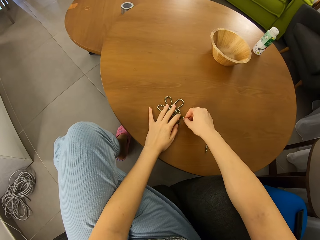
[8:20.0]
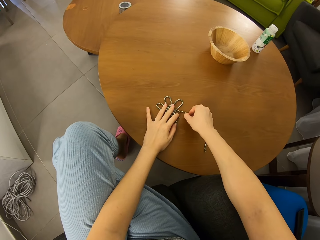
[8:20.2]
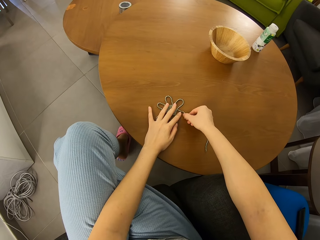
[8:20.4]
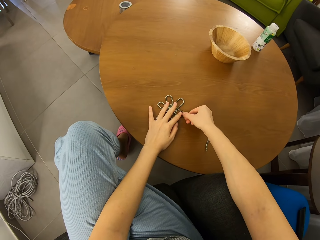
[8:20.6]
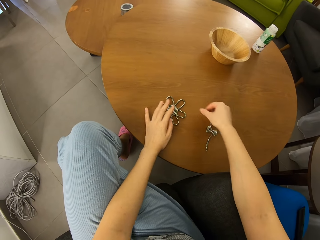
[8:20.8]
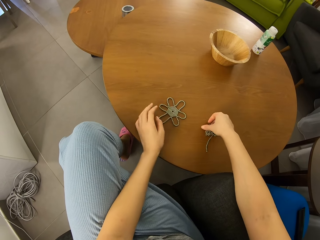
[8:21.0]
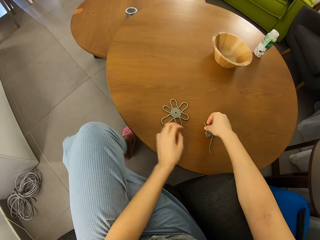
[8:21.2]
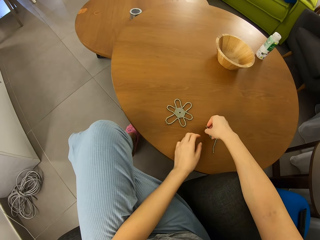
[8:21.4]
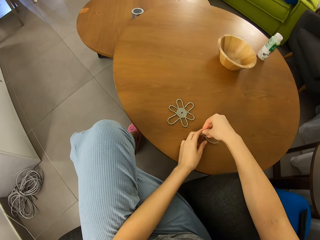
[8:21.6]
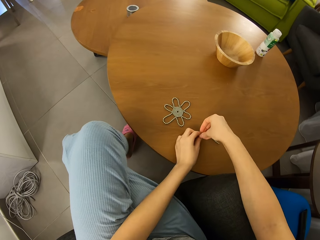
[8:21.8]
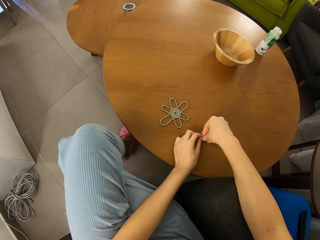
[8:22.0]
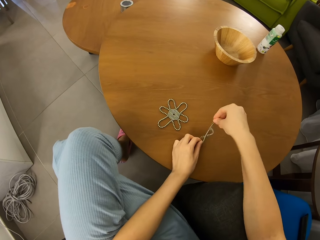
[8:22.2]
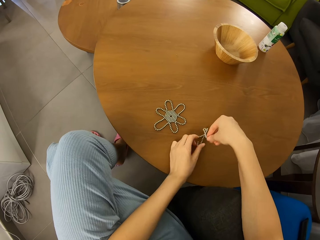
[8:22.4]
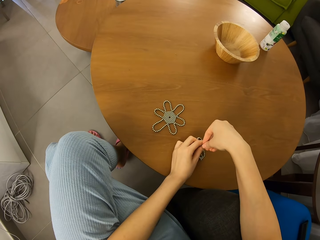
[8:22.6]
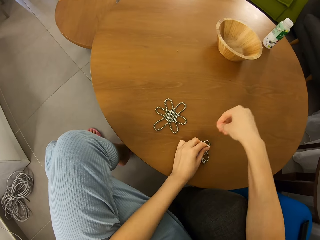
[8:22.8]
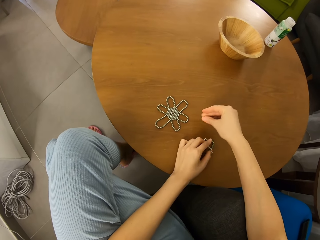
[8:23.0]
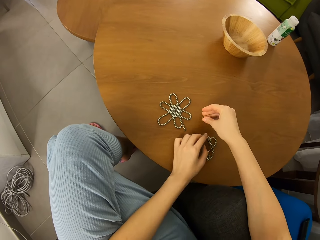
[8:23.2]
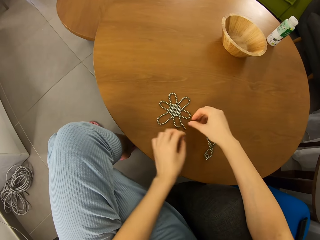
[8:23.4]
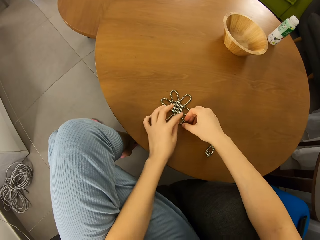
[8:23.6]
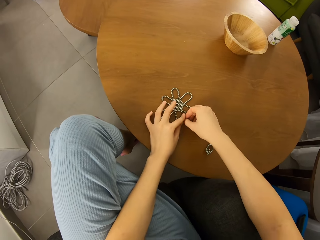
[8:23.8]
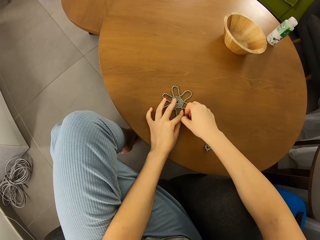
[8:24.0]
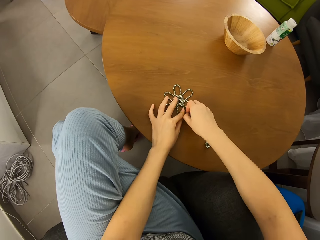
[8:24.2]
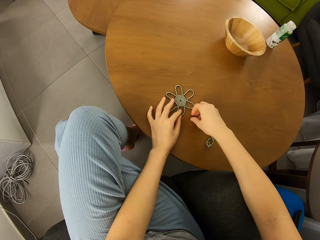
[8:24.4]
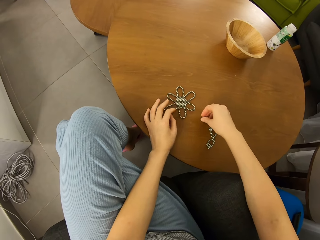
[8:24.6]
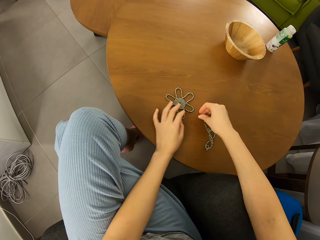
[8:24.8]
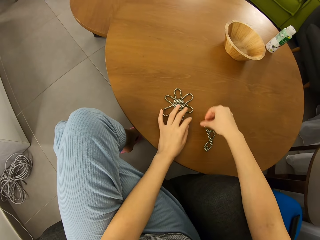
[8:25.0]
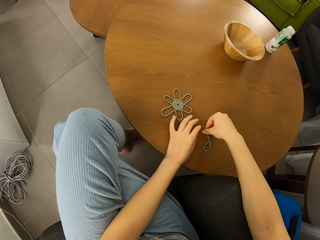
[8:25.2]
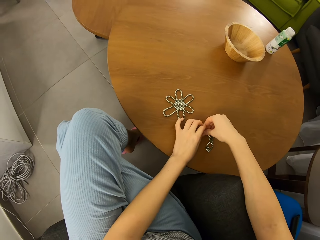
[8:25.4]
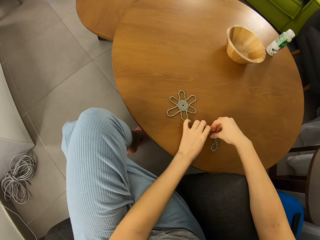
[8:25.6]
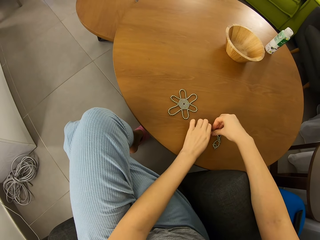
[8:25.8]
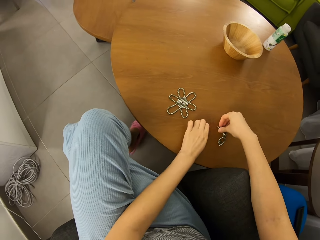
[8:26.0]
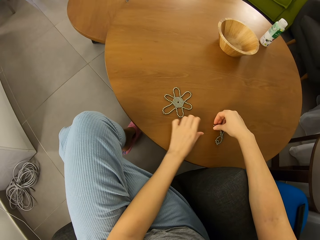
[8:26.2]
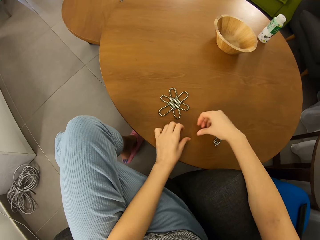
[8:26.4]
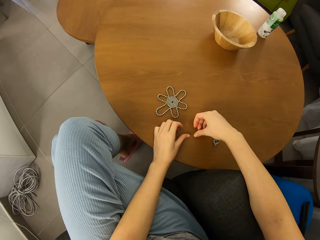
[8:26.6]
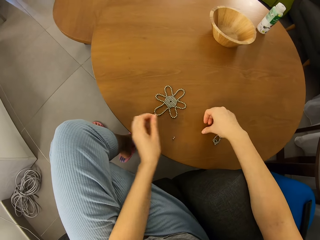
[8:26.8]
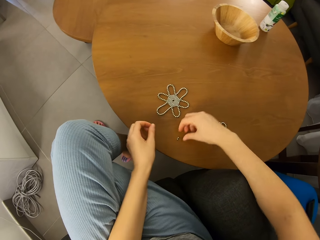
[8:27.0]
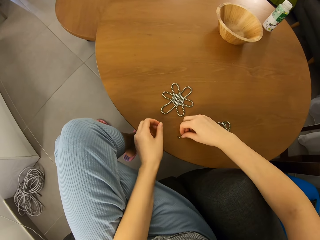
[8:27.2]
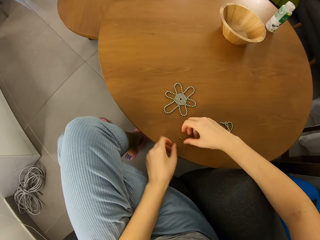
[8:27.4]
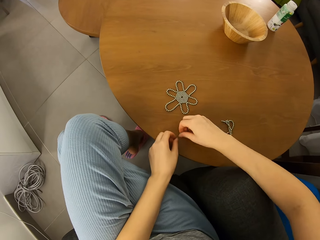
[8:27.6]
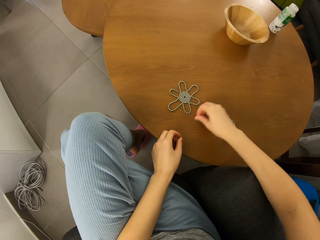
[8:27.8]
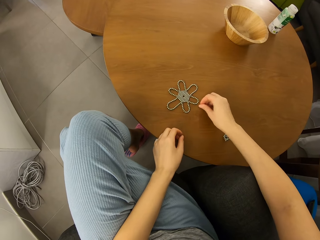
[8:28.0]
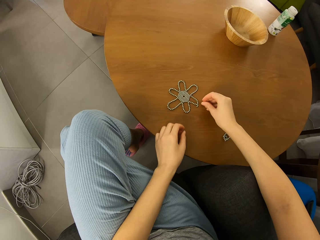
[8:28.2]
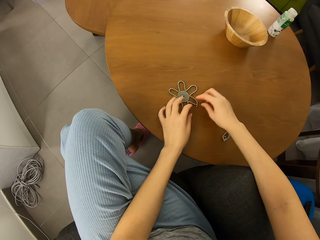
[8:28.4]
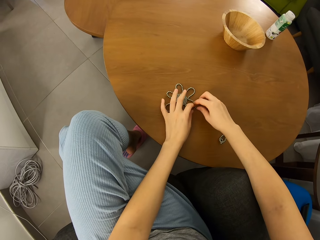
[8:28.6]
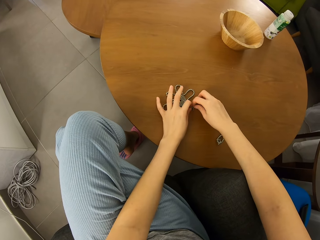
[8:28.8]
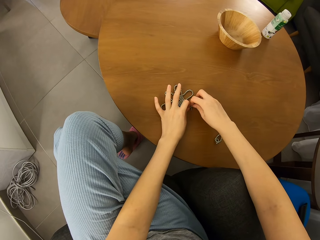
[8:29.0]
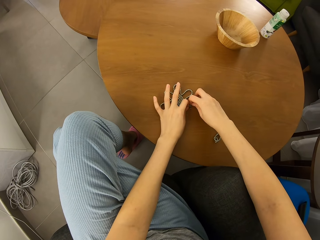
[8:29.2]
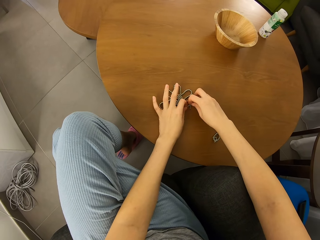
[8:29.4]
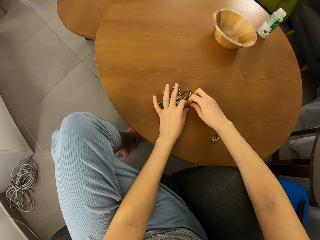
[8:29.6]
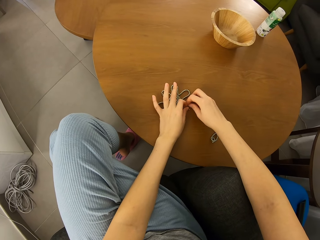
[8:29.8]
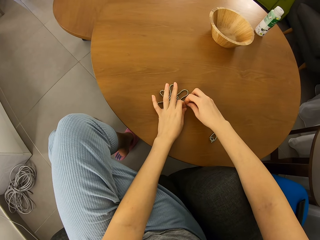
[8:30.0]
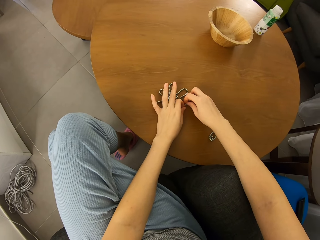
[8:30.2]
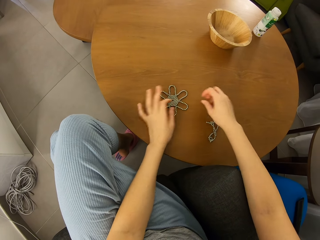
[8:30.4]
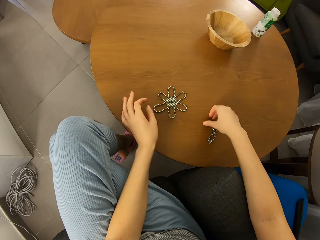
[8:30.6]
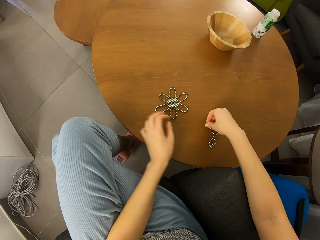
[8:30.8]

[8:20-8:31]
The camera wearer joins the roll to the magnetic bead shape.

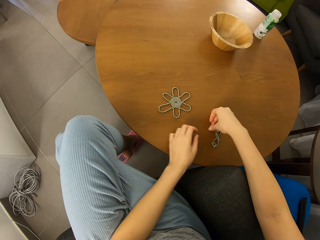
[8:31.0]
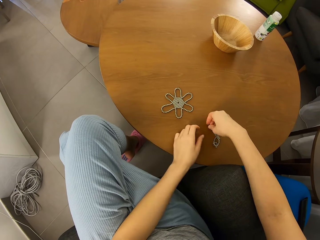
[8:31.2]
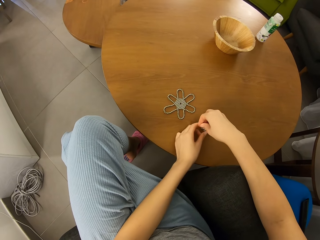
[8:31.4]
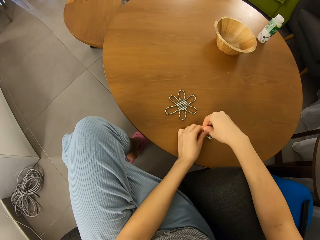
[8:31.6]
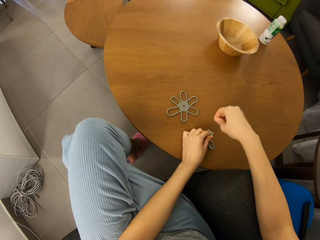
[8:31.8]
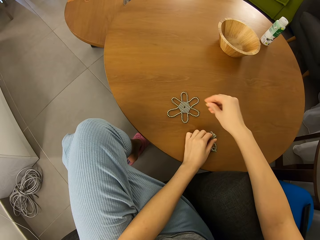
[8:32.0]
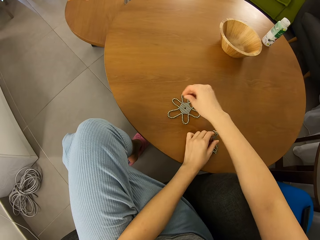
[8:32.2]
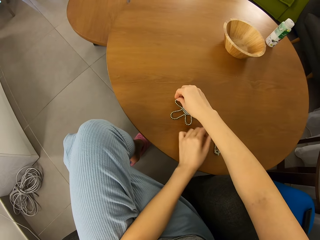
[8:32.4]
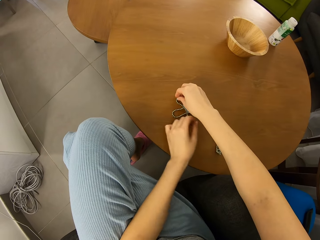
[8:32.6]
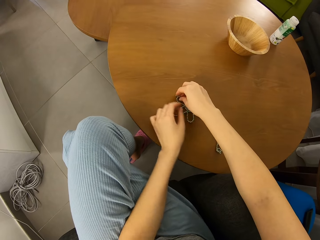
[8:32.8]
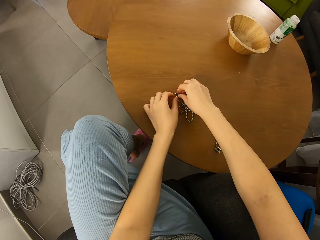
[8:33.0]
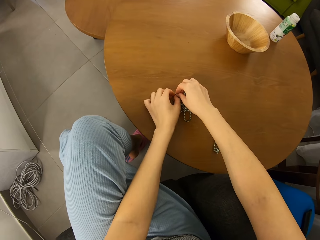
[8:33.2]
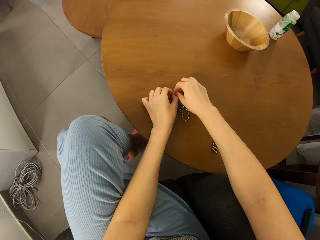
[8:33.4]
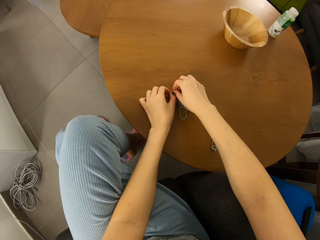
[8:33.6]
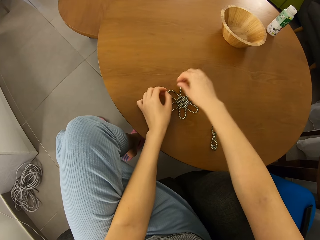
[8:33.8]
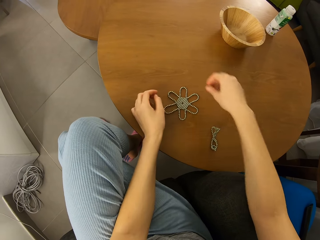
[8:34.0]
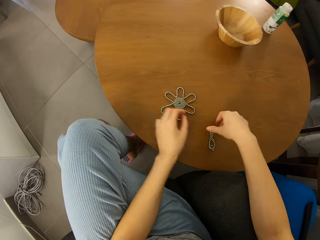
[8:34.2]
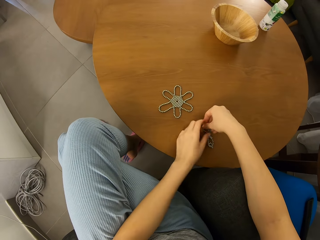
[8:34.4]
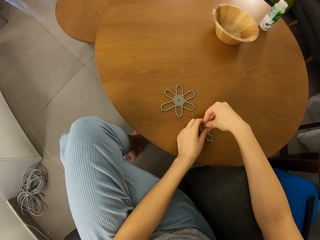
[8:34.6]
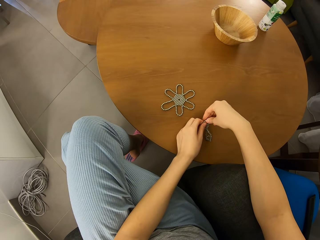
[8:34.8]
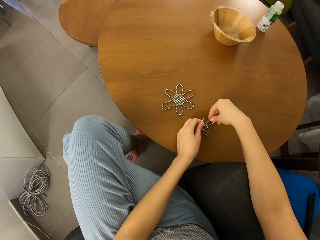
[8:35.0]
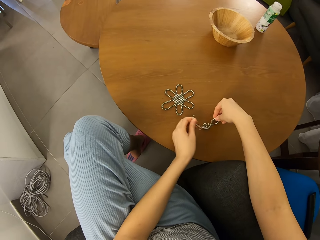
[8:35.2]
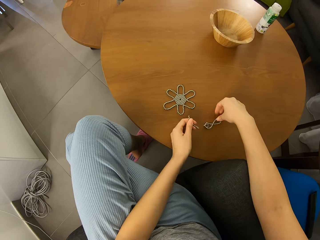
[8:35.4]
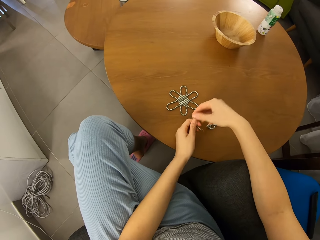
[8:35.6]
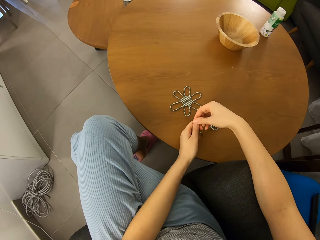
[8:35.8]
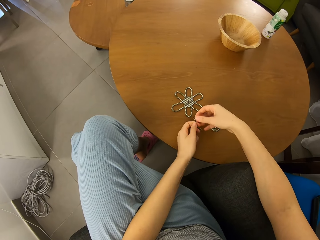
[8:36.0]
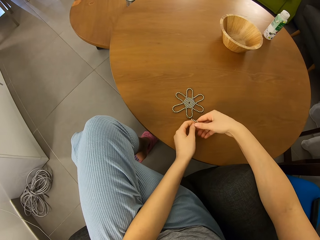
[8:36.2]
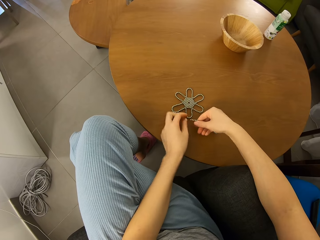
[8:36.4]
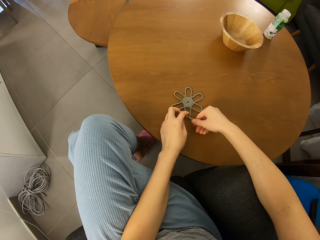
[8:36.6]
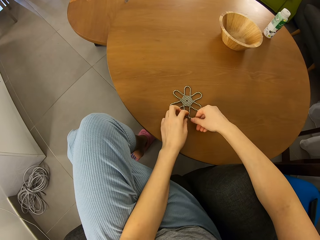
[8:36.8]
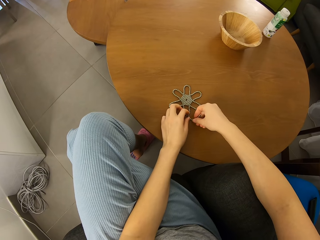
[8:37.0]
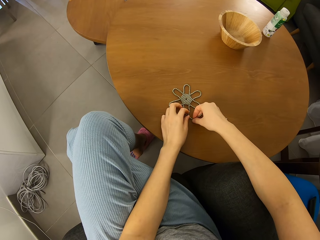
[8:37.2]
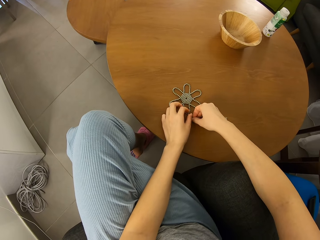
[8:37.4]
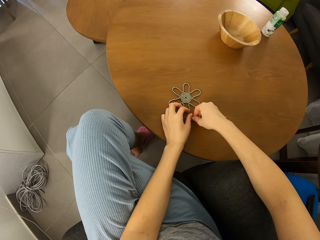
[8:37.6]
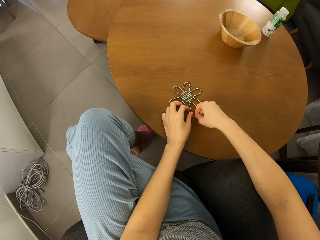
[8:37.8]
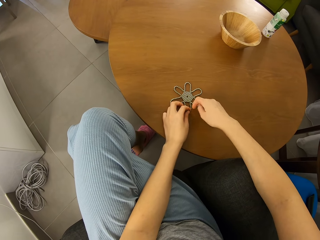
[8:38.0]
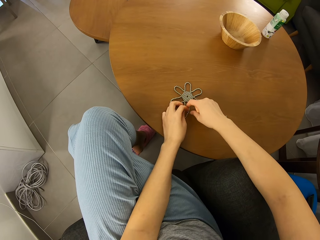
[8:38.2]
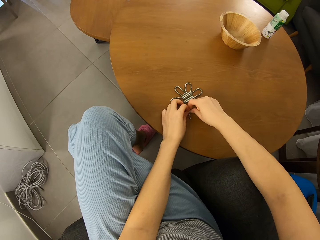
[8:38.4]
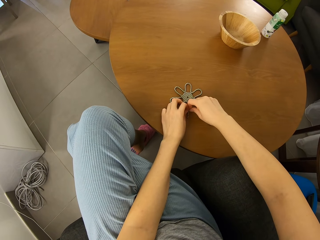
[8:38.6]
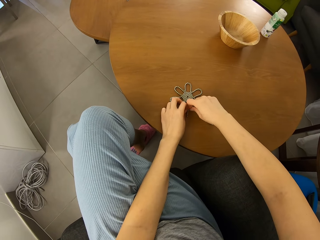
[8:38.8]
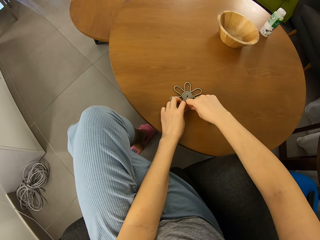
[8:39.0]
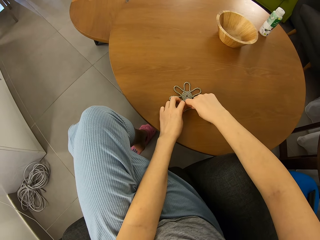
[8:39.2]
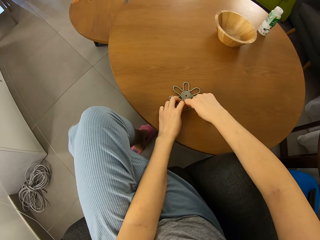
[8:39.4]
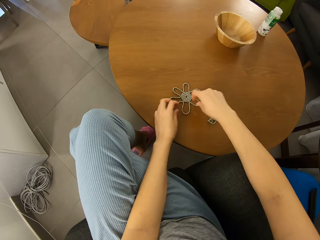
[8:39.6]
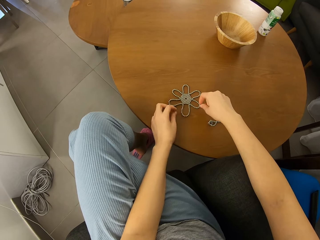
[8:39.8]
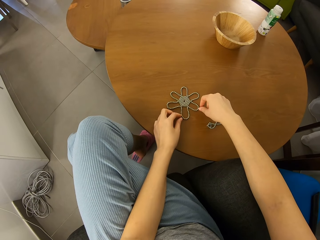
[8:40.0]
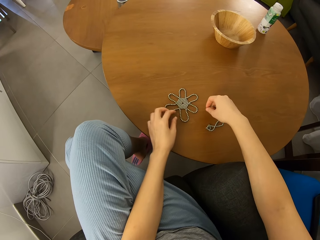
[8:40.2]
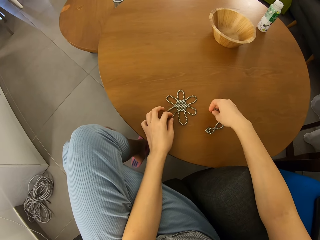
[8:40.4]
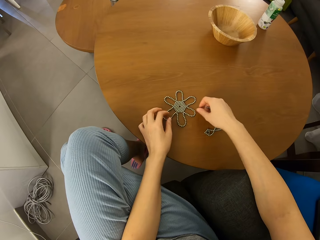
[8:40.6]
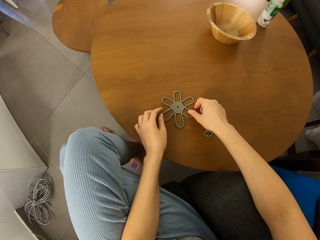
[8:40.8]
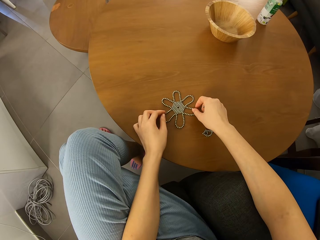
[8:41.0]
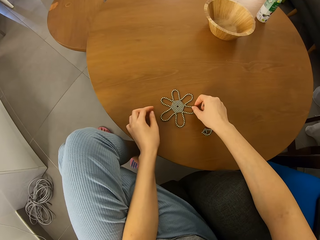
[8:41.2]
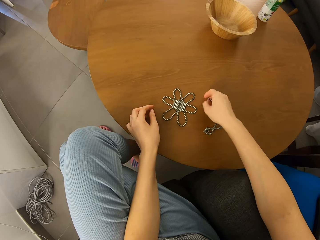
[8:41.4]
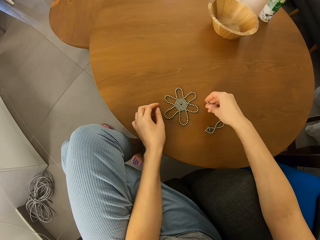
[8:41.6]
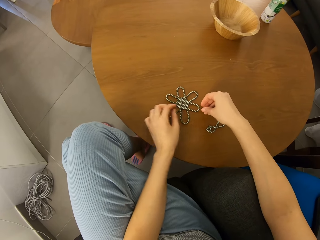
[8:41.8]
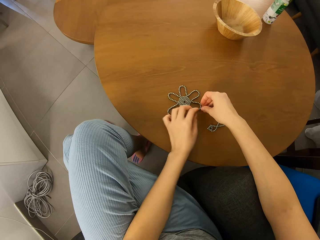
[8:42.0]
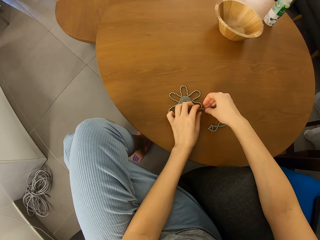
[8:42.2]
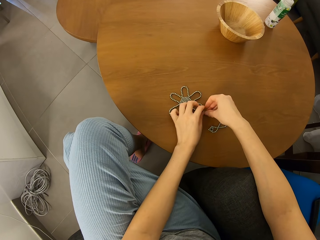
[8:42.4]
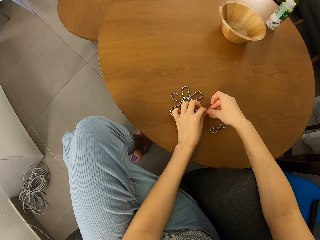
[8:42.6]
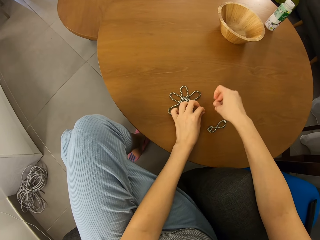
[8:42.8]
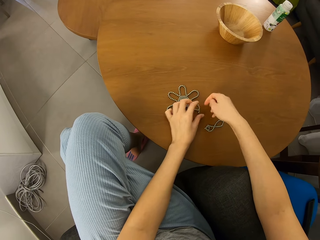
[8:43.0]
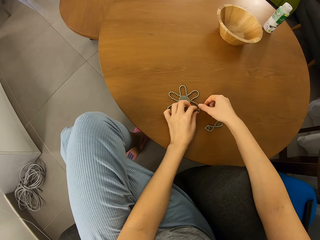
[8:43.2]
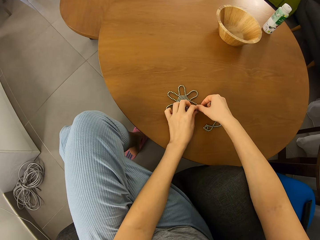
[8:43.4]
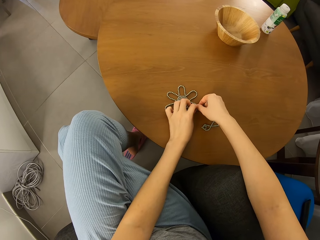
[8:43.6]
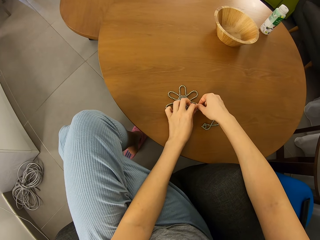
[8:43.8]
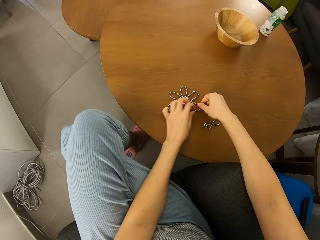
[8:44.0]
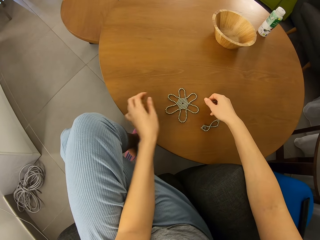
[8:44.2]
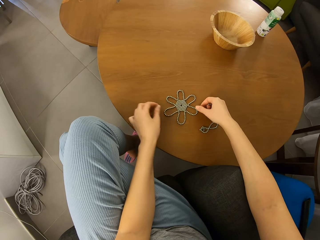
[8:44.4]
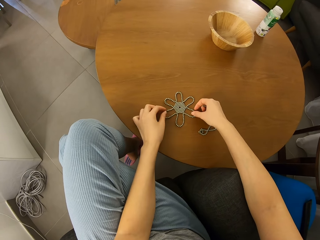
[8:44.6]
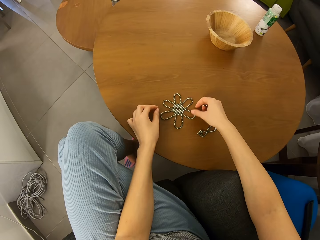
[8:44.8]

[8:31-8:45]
The camera wearer separates a roll of magnetic beads from a cluster. They join the roll to the magnetic bead shape. They separate a roll of magnetic beads from the cluster. They join the roll to the magnetic bead shape.
